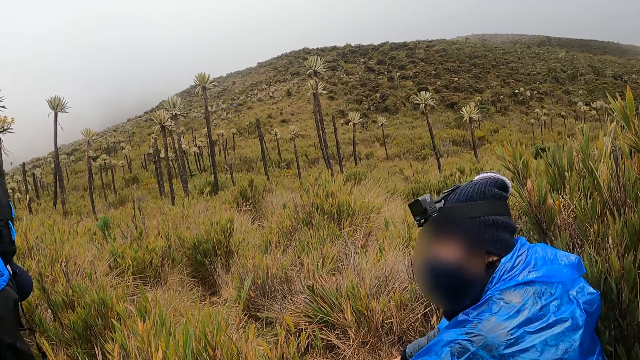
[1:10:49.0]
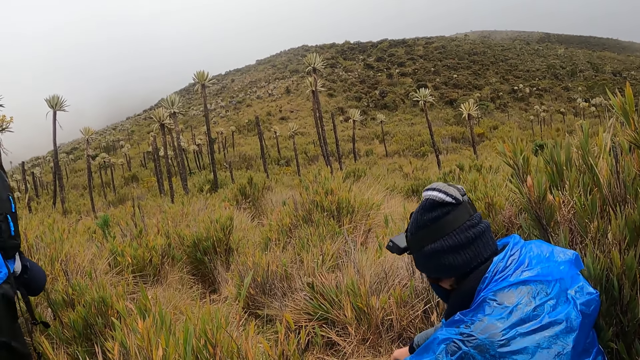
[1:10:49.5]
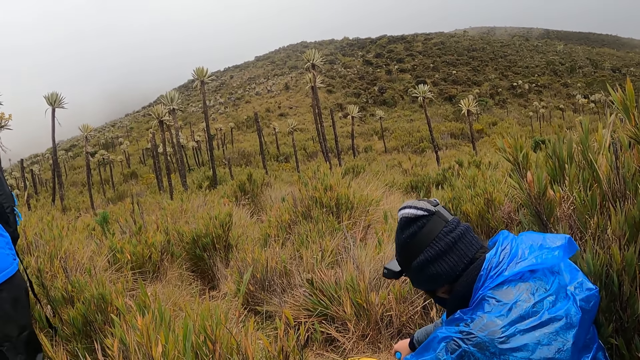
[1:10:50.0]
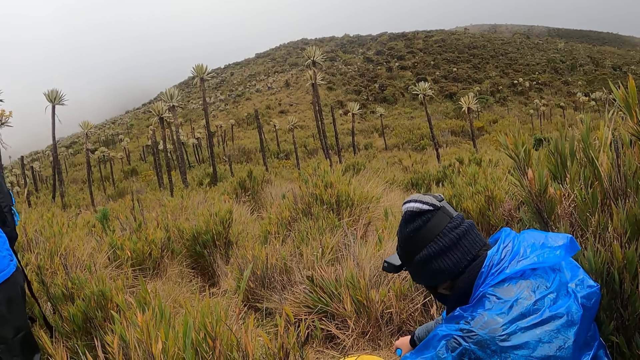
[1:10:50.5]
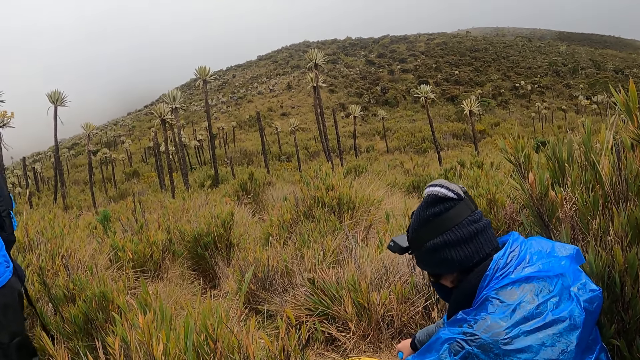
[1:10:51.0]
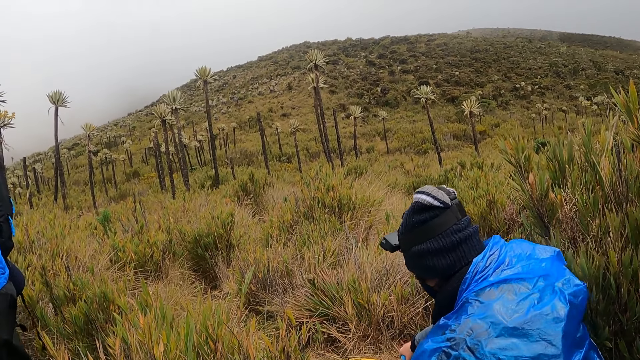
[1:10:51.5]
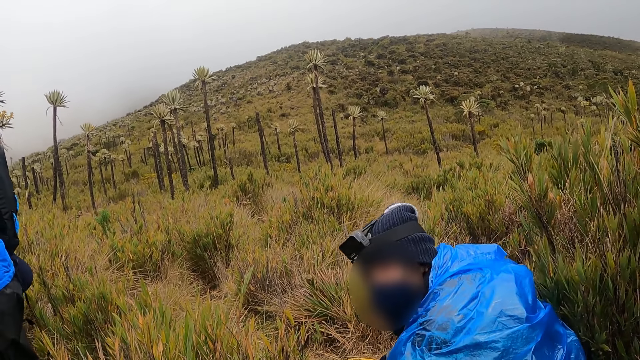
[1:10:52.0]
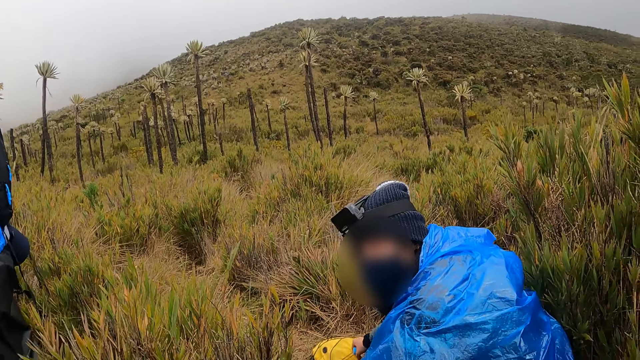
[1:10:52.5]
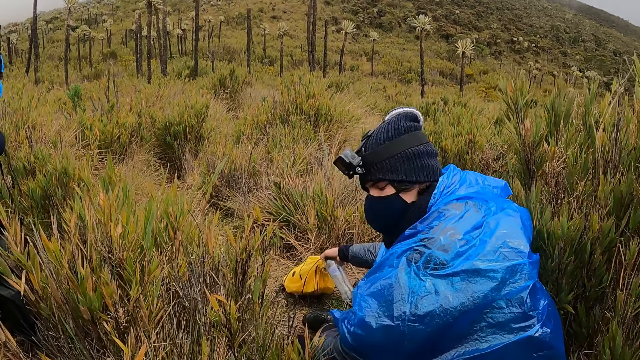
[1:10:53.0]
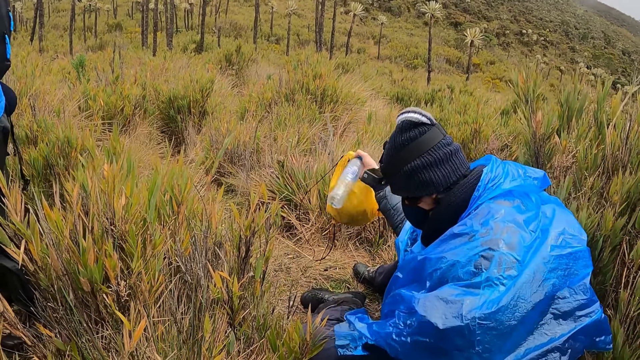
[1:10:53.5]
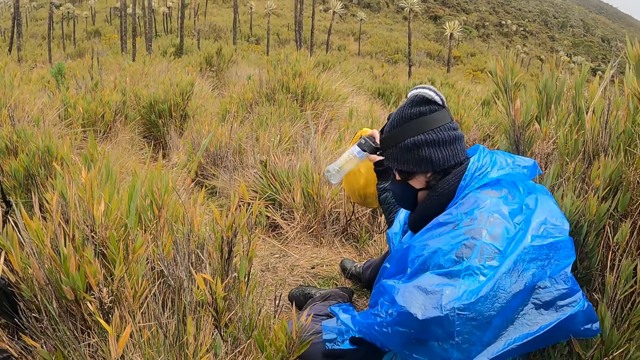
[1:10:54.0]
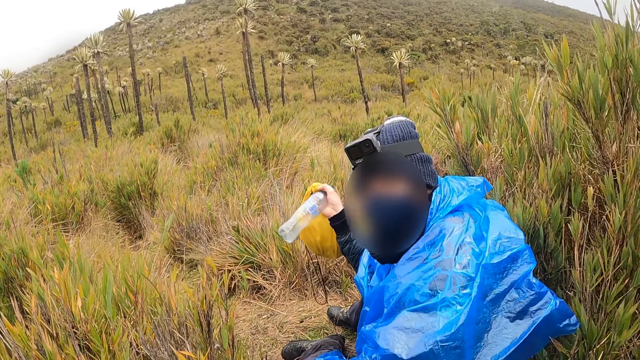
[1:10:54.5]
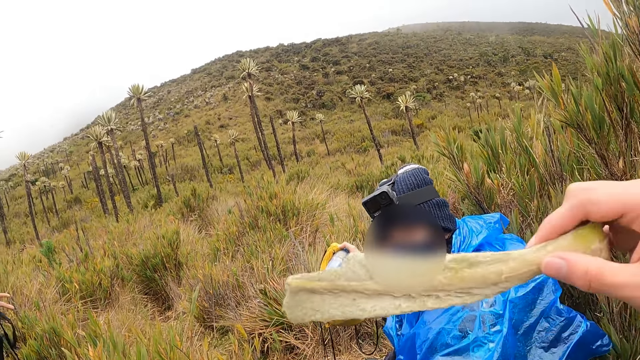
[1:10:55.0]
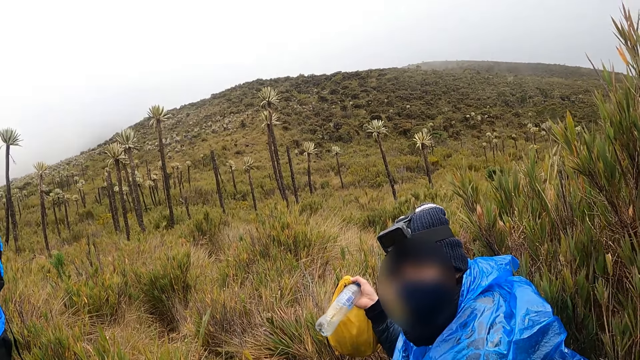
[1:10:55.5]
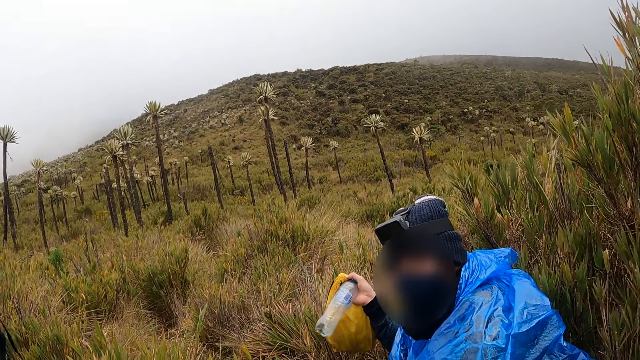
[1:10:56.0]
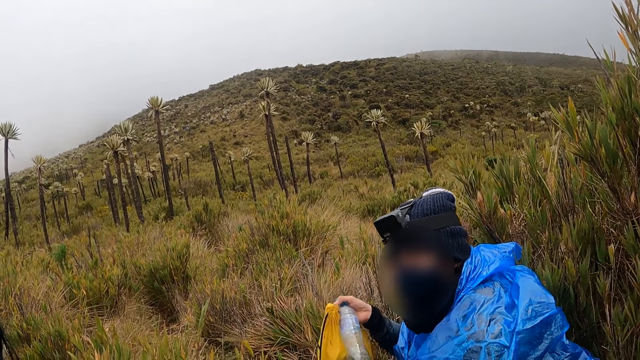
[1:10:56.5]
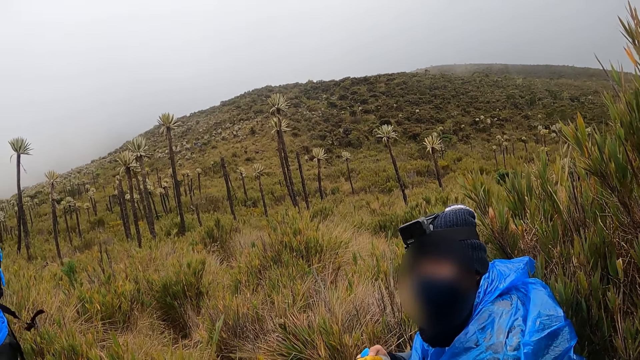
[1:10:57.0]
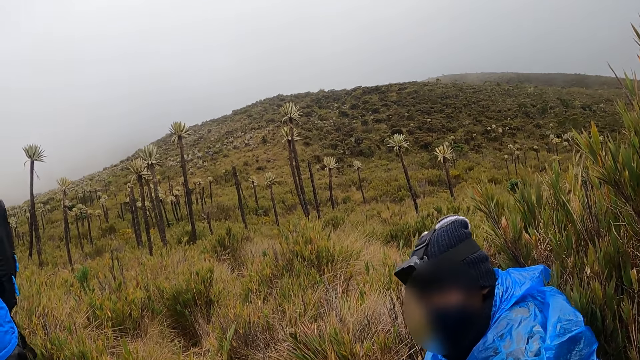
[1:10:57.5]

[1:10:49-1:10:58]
The camera wearer converses with the man. The man converses with the camera wearer. He picks up the bag on the floor with his right hand. The camera wearer holds a plant branch.

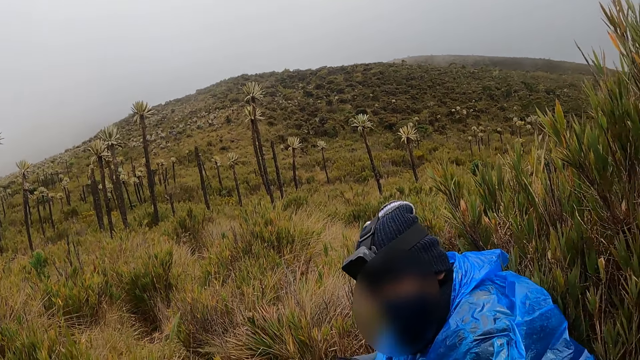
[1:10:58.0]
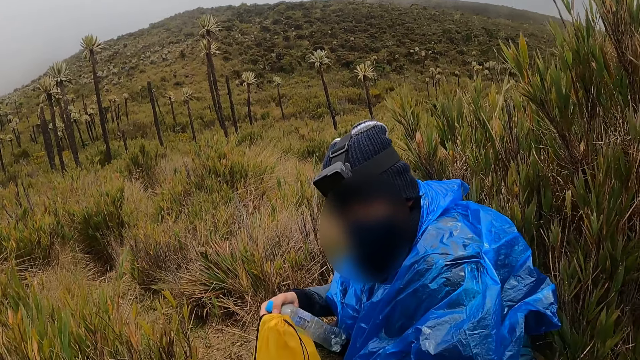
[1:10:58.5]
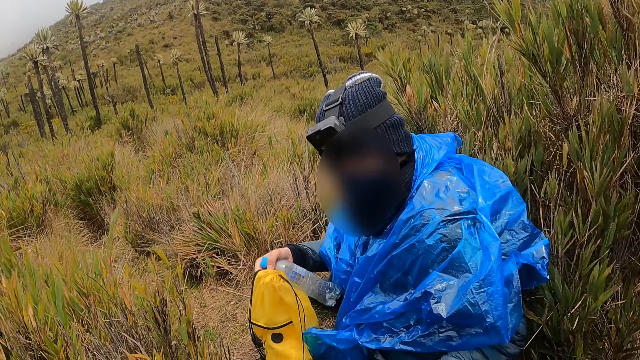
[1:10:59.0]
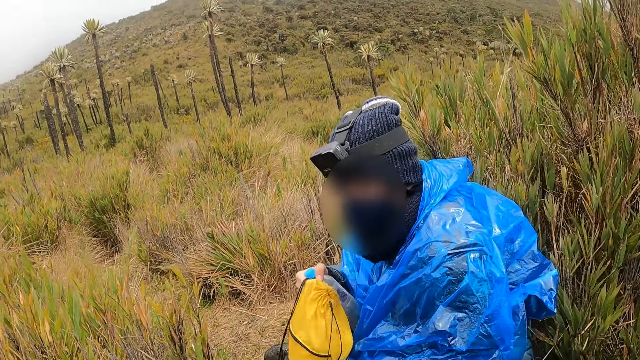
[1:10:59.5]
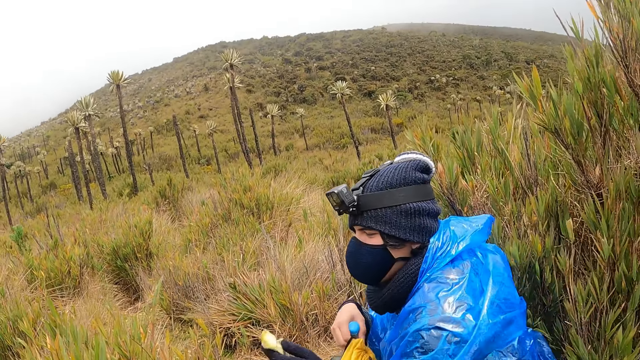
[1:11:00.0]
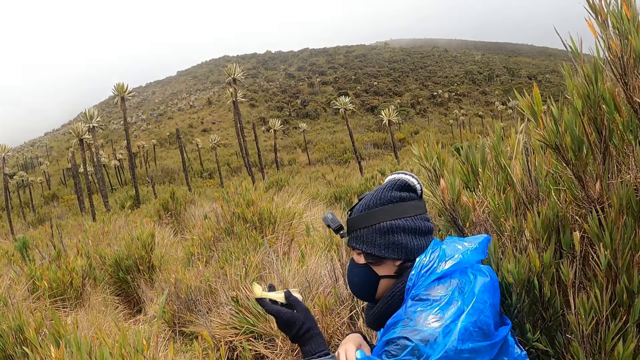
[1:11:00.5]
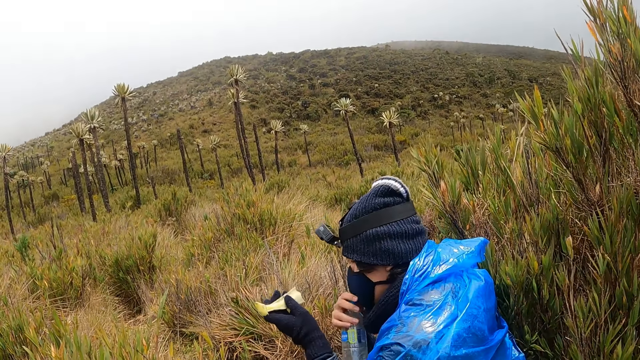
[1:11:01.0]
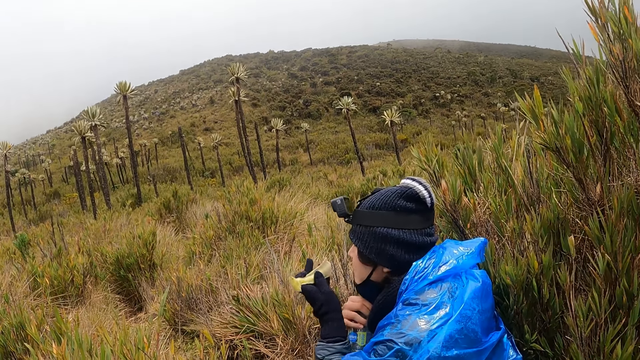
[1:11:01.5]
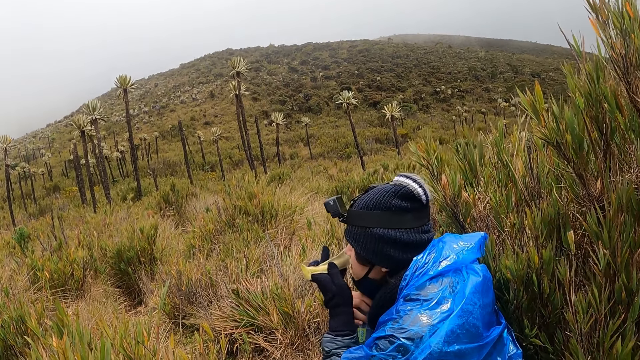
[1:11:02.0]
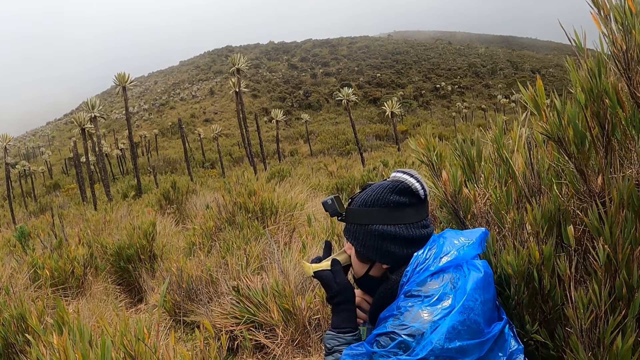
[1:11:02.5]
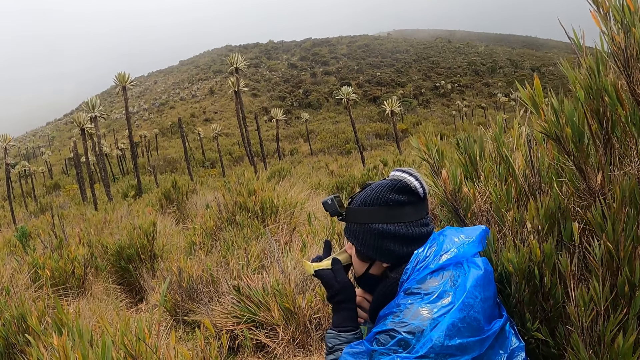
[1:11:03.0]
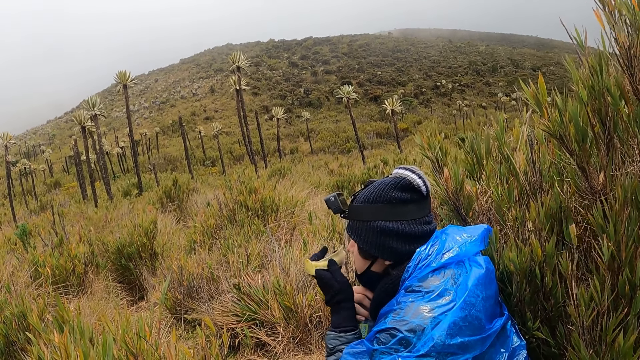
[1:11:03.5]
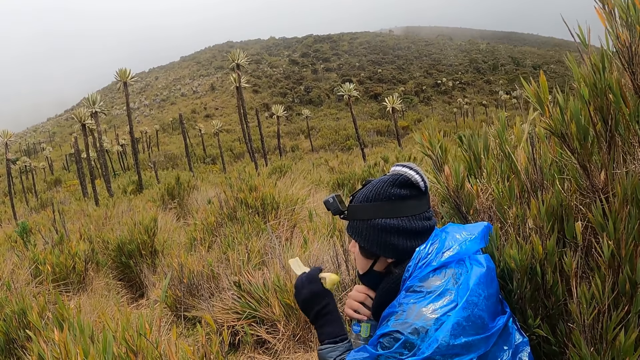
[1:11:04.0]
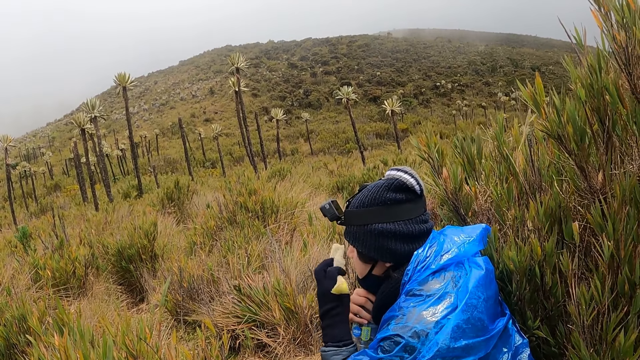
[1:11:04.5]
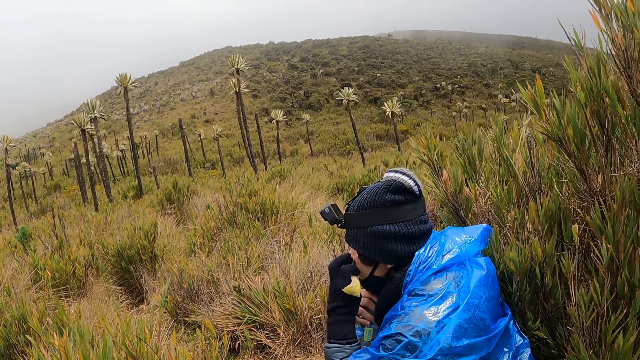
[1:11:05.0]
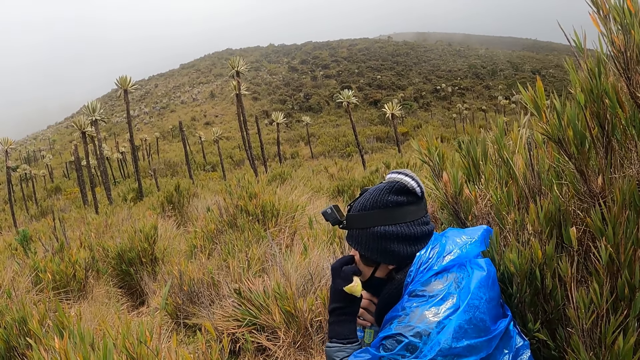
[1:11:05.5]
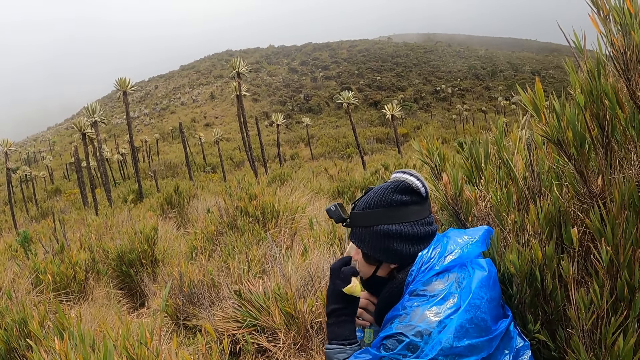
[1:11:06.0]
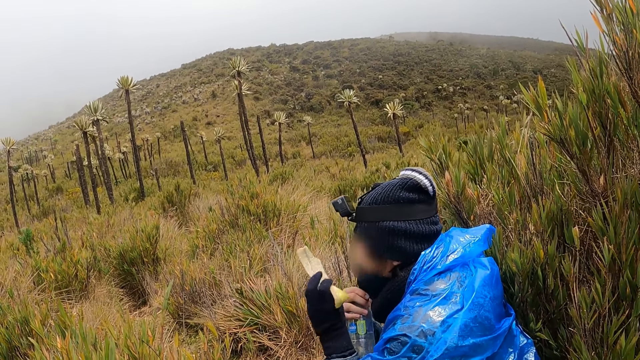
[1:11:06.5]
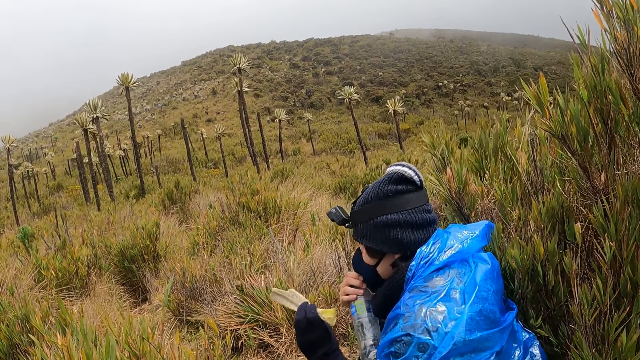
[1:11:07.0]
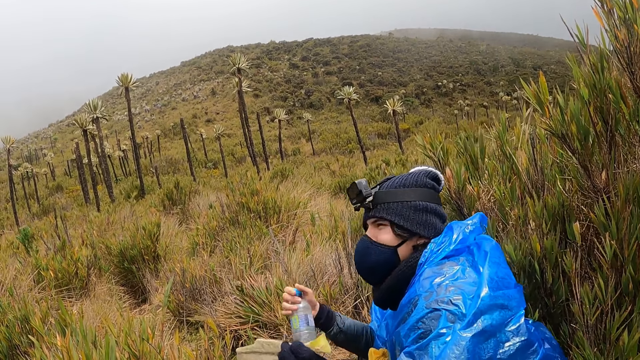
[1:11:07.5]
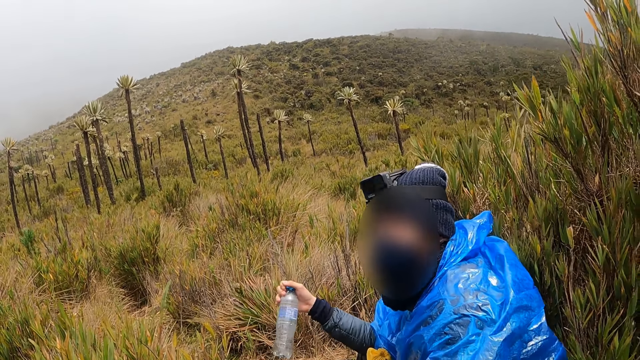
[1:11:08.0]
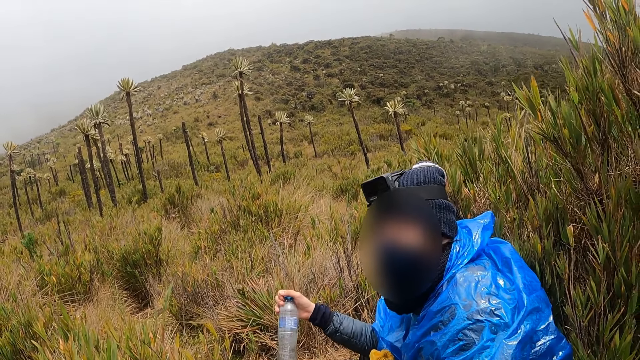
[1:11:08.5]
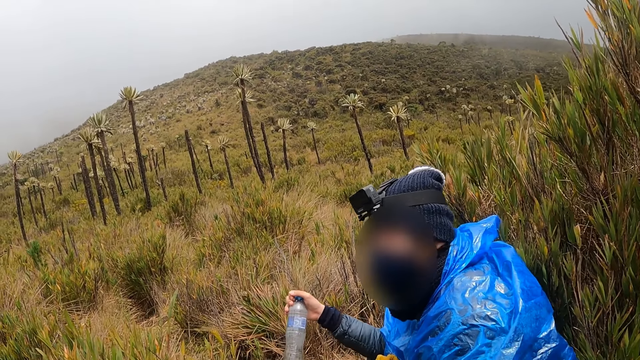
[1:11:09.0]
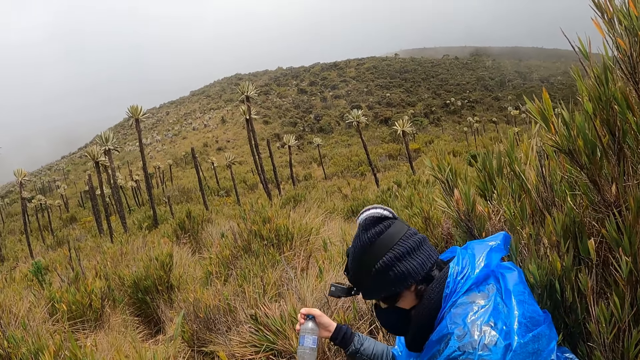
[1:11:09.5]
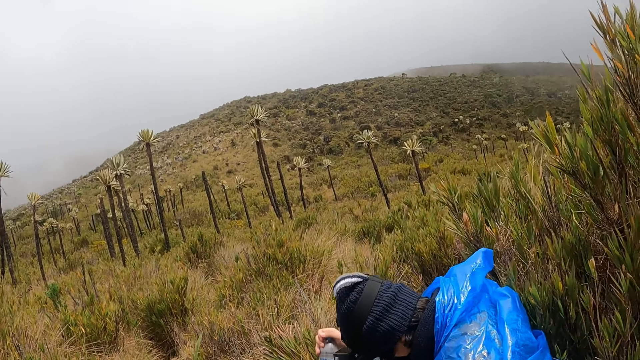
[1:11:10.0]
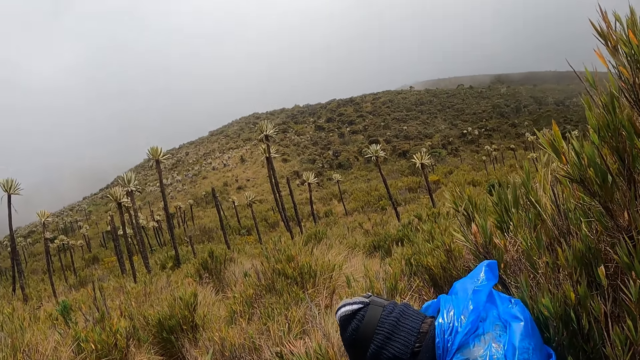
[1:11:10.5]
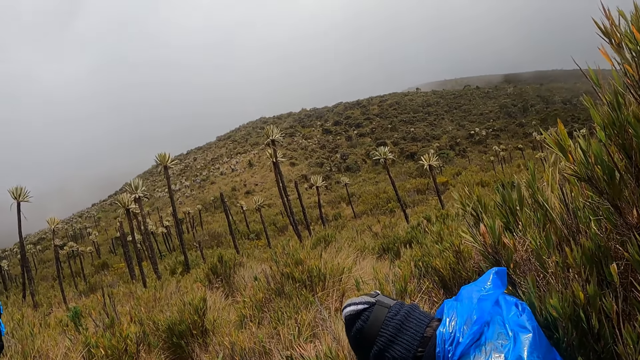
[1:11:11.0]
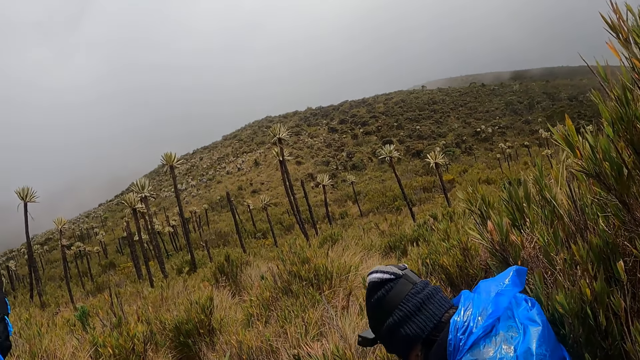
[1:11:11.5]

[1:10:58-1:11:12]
A man converses with the camera wearer. The man takes a leaf from the camera wearer with his left hand. The man holds a plant branch. He pulls down the face mask on his face with his right hand and smells the leaf in his left hand with his nose. He pulls up the face mask on his face with his right hand. The man converses with the camera wearer. The man passes the leaf in his left hand to the camera wearer.
